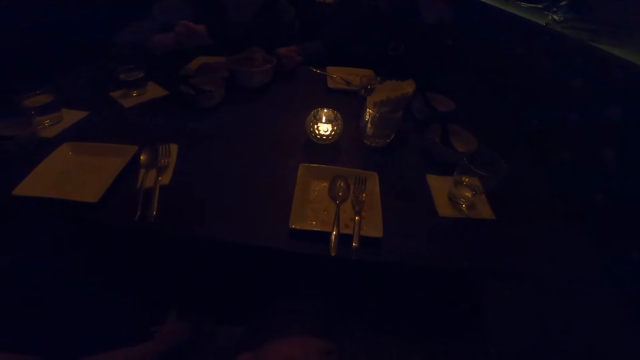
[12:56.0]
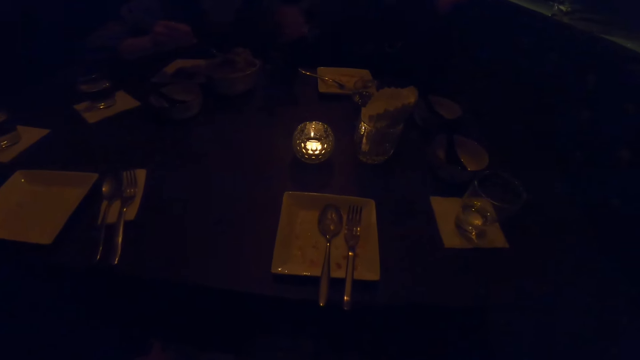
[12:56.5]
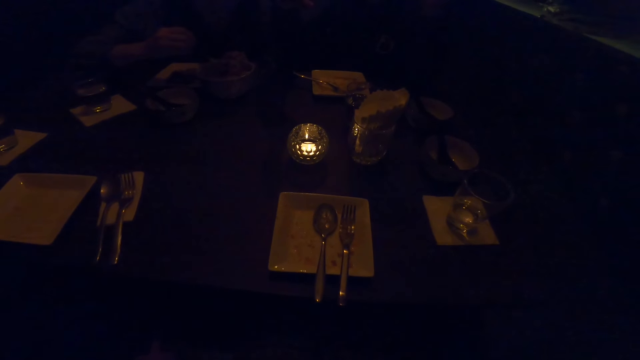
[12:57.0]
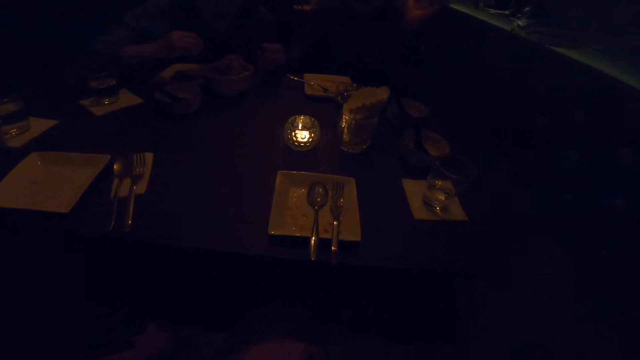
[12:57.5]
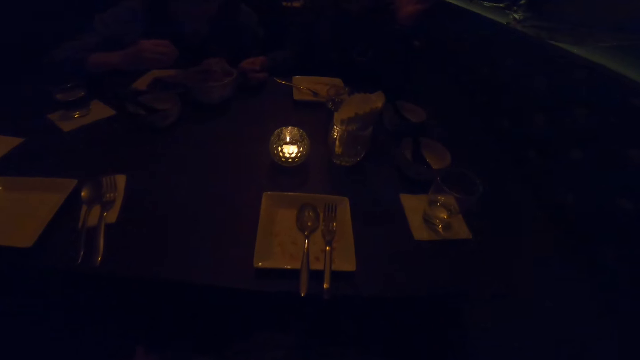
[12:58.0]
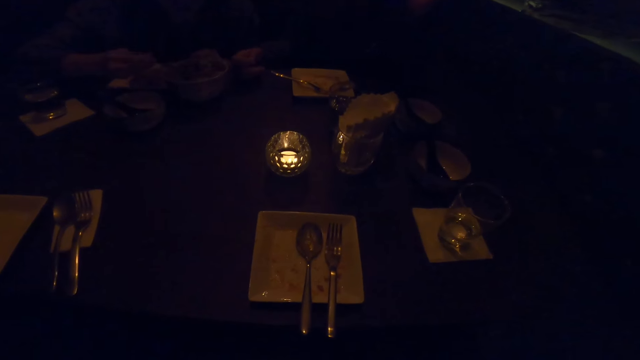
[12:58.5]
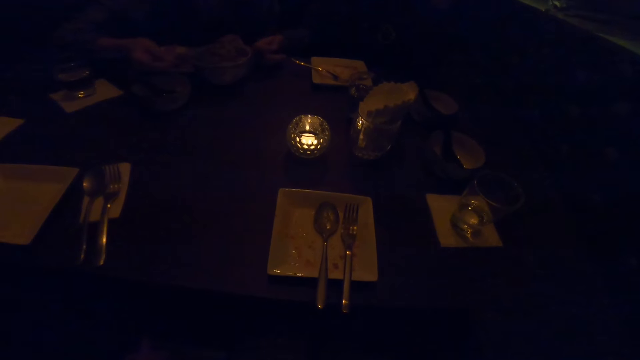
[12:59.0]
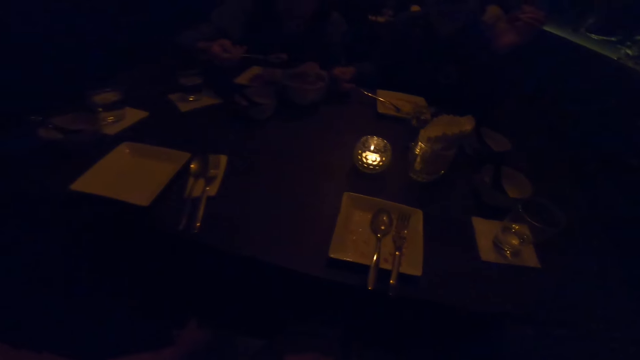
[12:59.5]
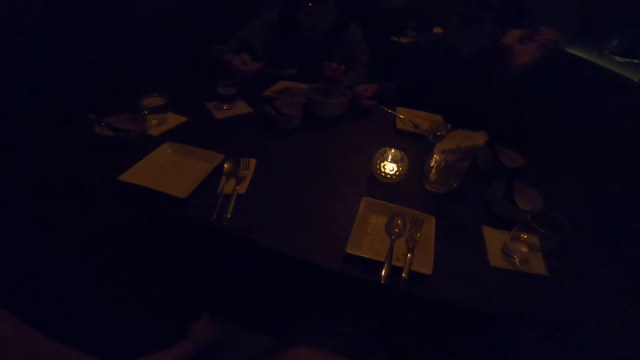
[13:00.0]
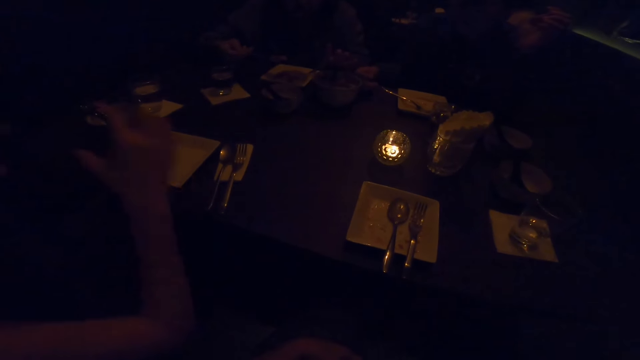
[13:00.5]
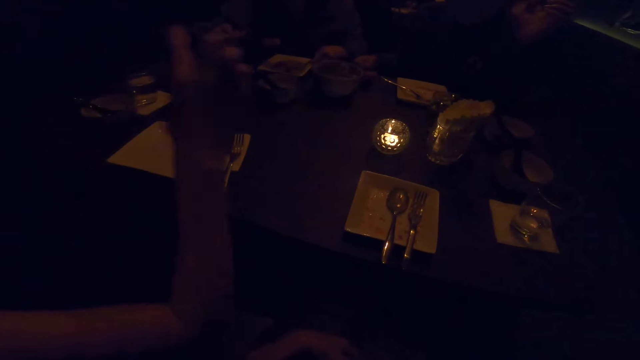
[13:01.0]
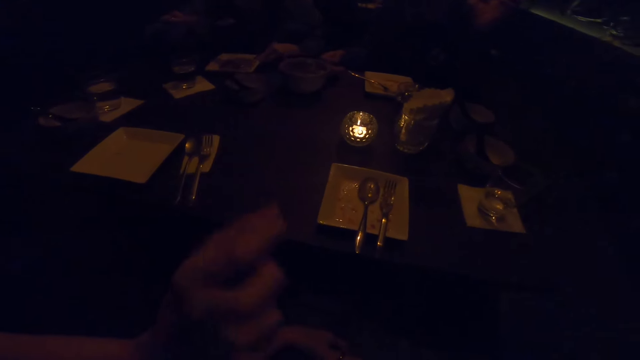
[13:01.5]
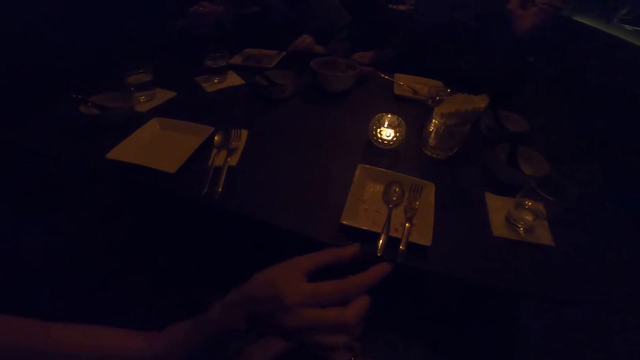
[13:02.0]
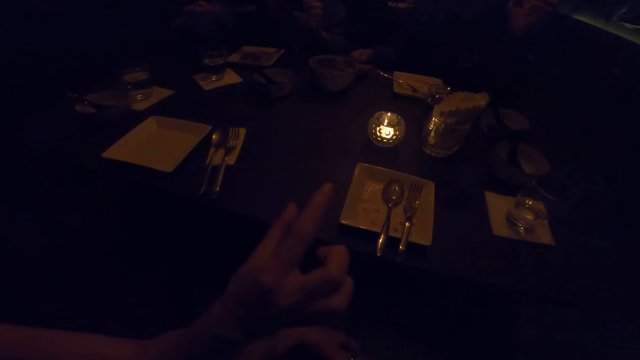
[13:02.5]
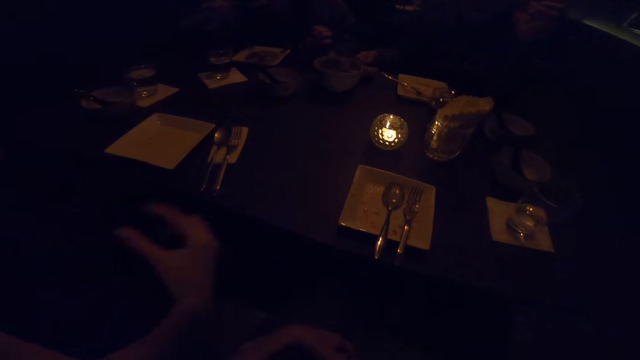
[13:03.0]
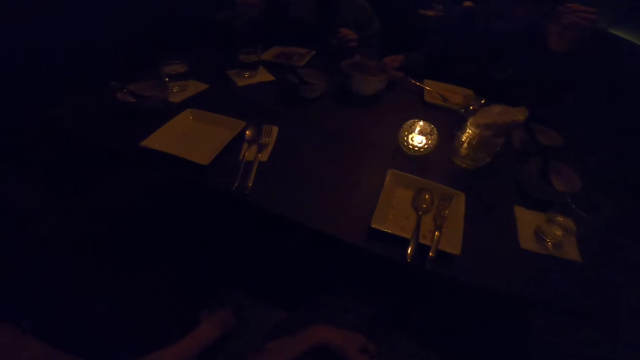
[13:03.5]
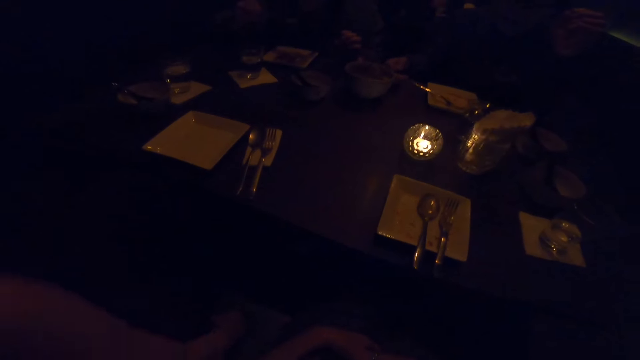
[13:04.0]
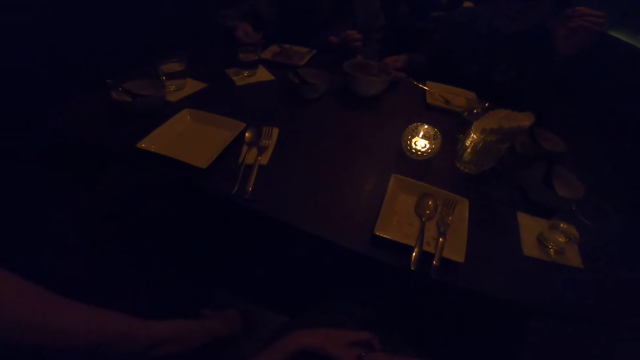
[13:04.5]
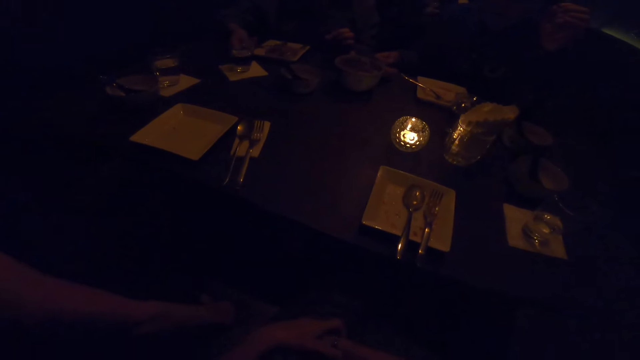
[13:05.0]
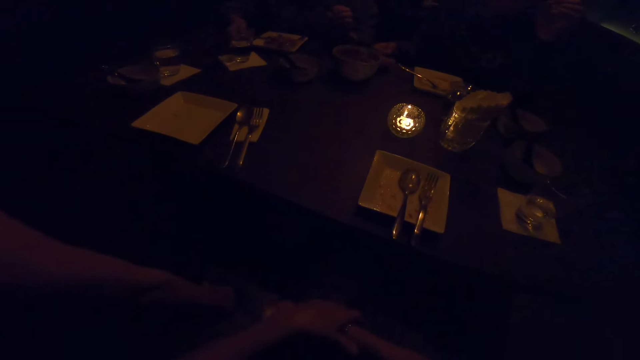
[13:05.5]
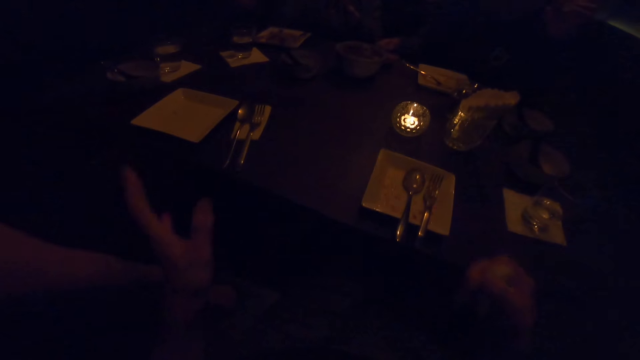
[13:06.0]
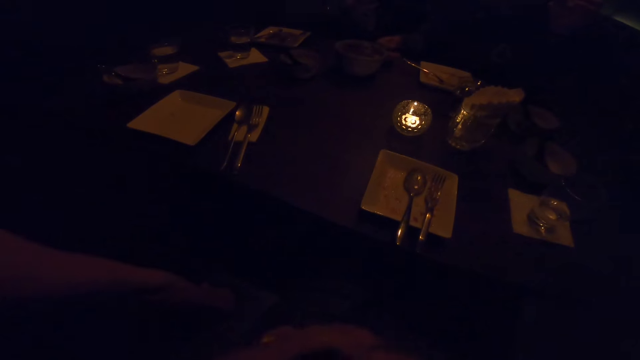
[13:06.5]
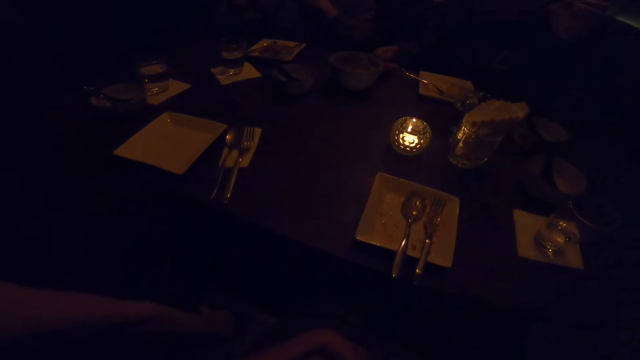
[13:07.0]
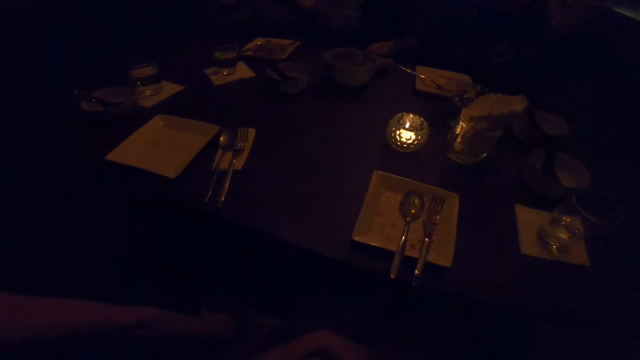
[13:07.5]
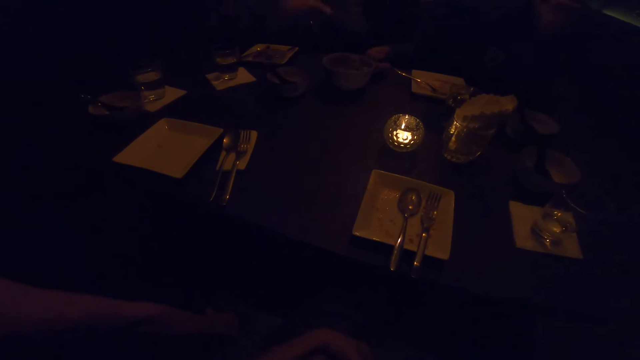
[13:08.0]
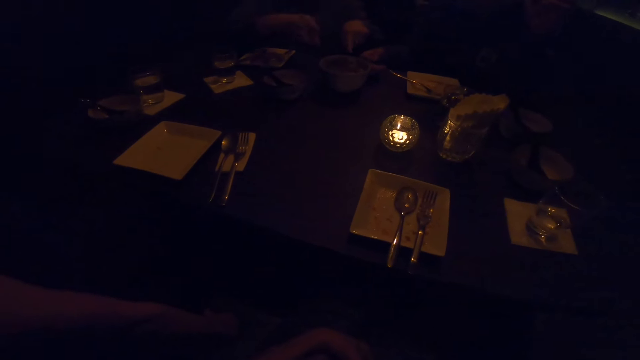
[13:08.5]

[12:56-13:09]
A woman lifts up her hand. The woman takes the food. A man lifts up his hand. The man demonstrates with his right hand. The camera wearer converses. The man brings his right hand down. The camera wearer demonstrates with both hands. She spreads her hand and brings both hands down.

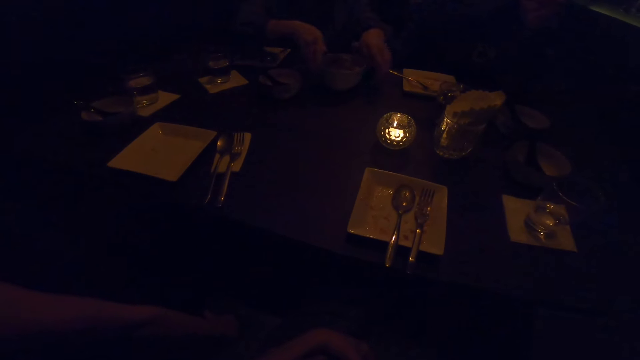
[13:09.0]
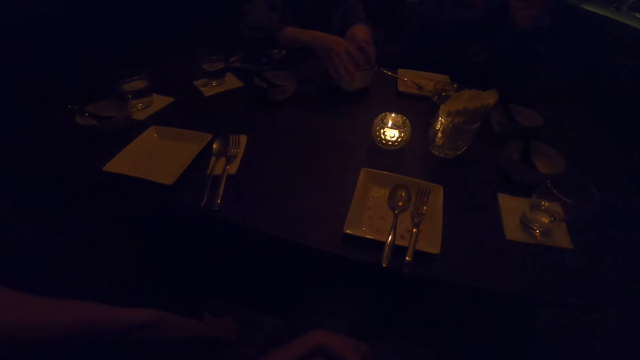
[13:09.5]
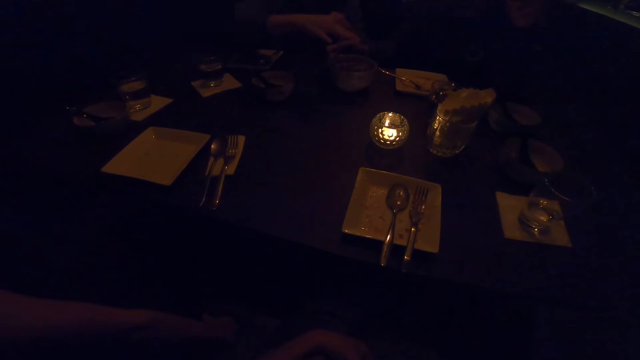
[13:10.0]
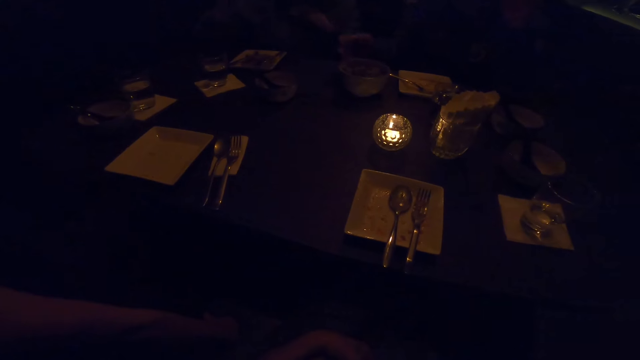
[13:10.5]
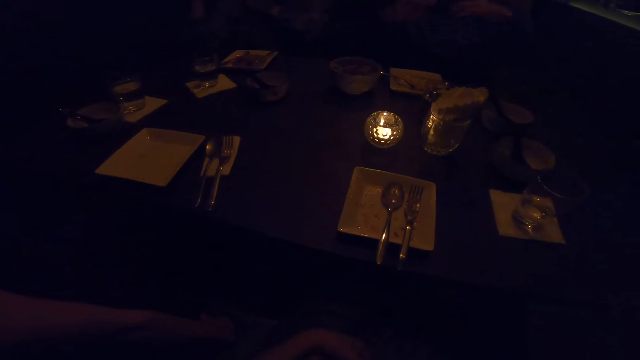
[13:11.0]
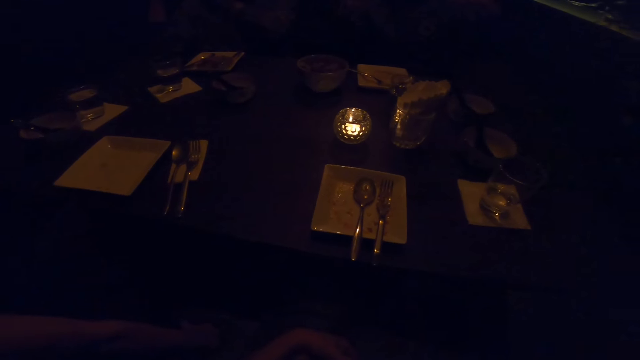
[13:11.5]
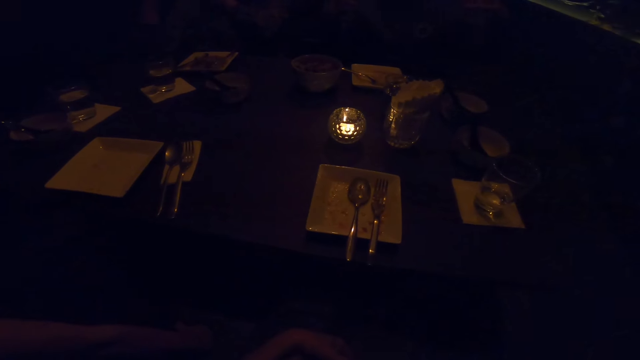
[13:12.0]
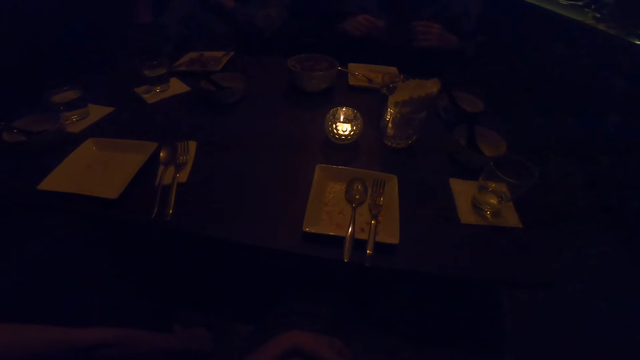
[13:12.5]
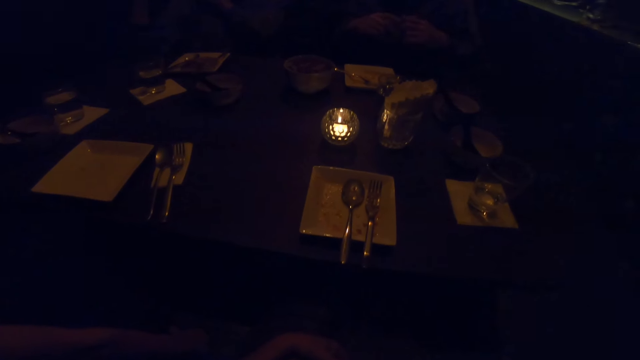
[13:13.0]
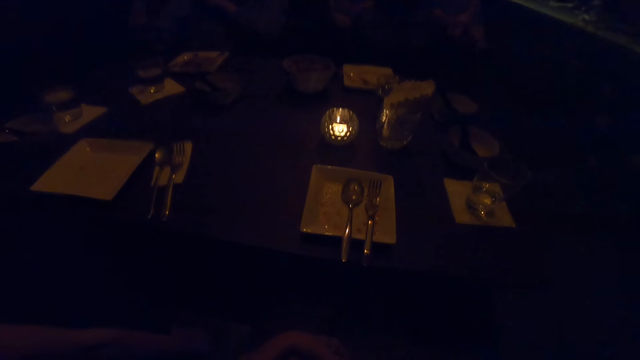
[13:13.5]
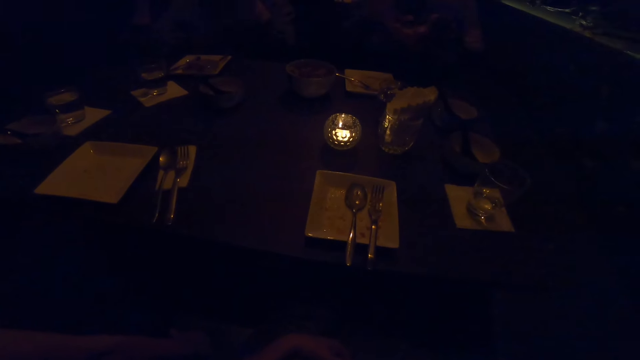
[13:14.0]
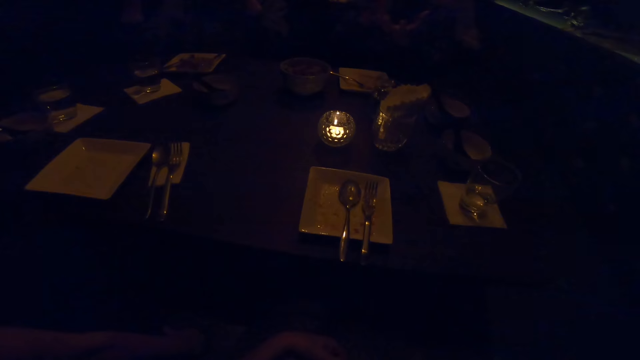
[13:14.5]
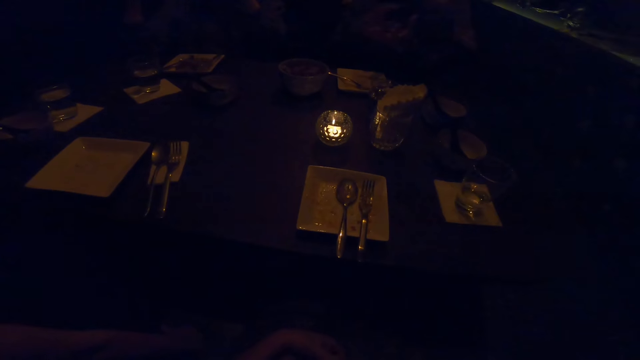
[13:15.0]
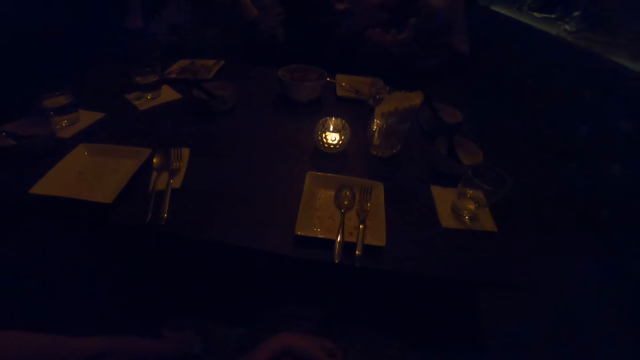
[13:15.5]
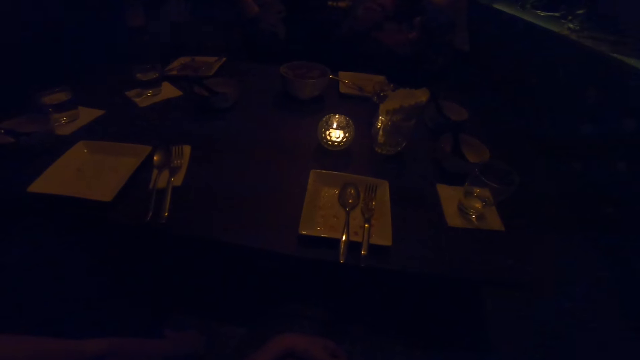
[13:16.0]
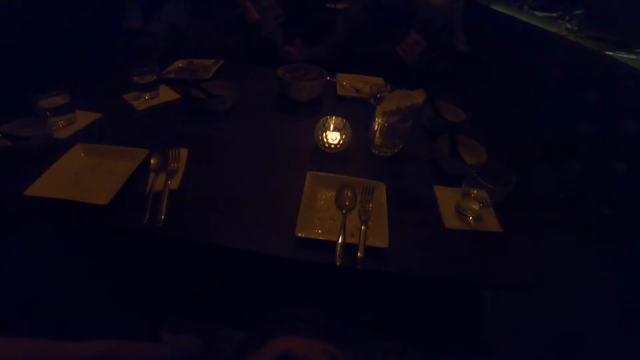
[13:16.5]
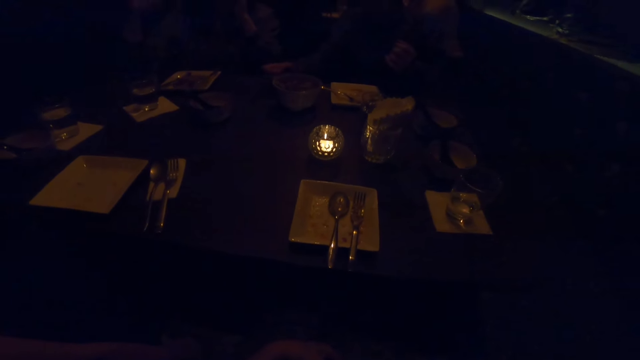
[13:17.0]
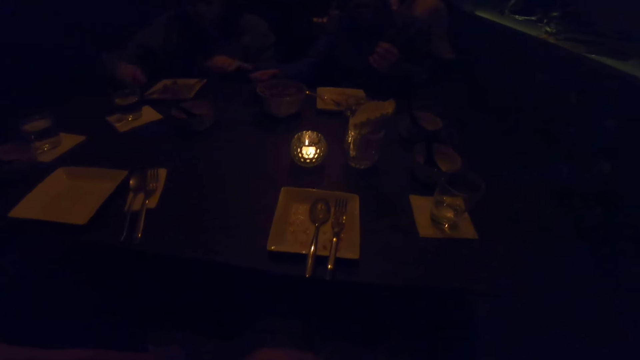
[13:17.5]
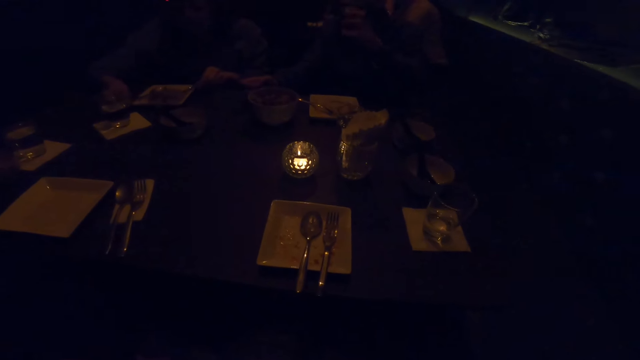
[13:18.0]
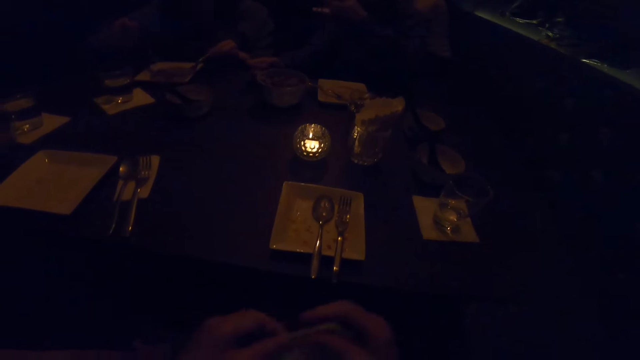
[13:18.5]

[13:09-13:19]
A woman takes the plate. Another woman moves the plate. A man converses. The other woman illustrates with her hands.
